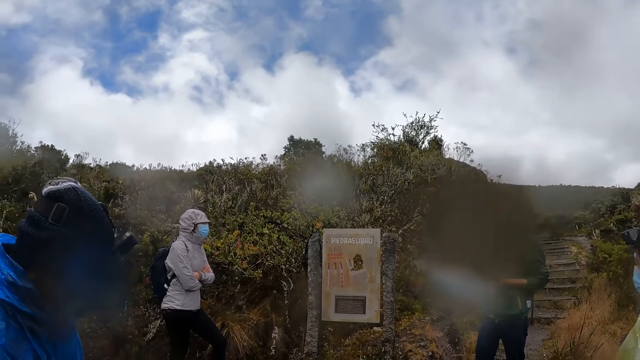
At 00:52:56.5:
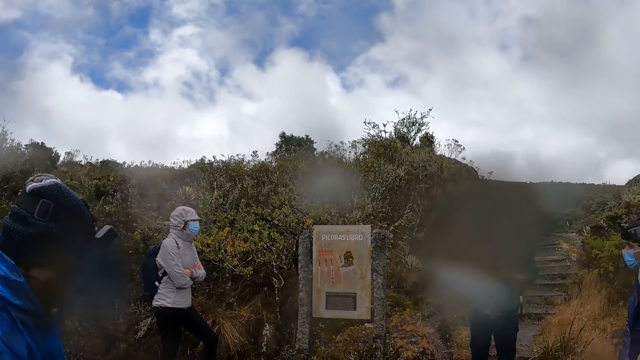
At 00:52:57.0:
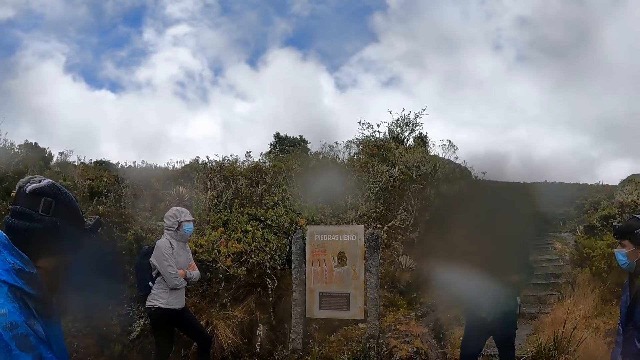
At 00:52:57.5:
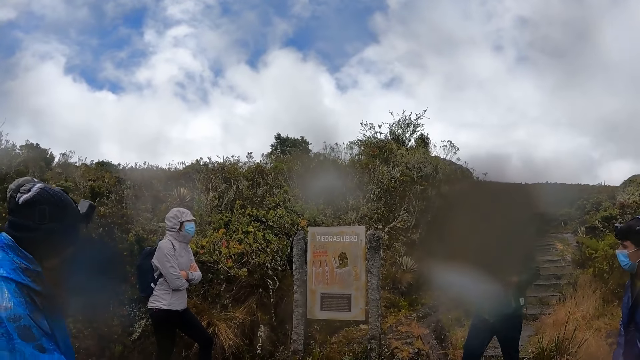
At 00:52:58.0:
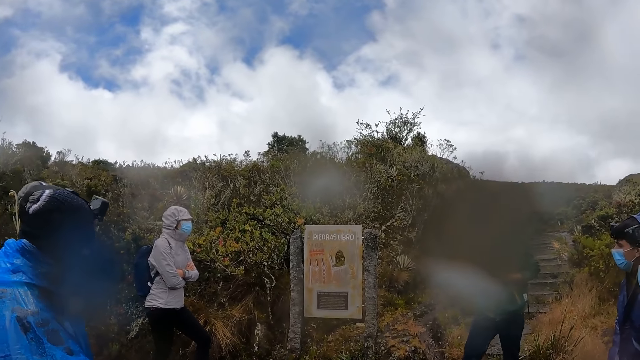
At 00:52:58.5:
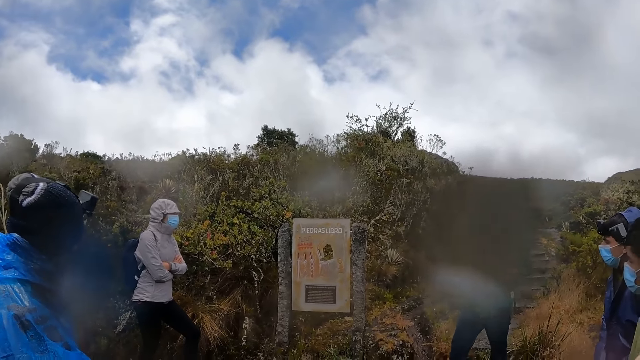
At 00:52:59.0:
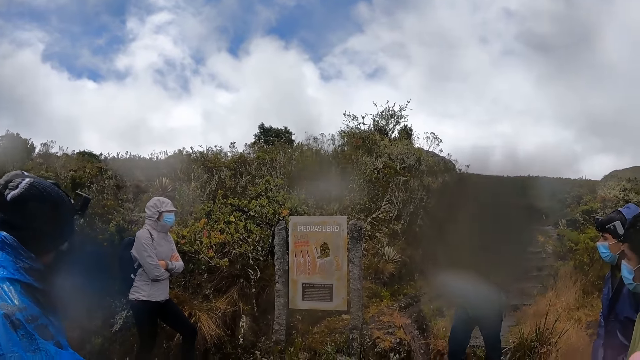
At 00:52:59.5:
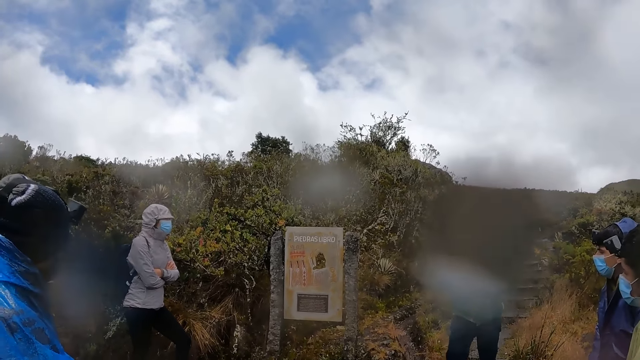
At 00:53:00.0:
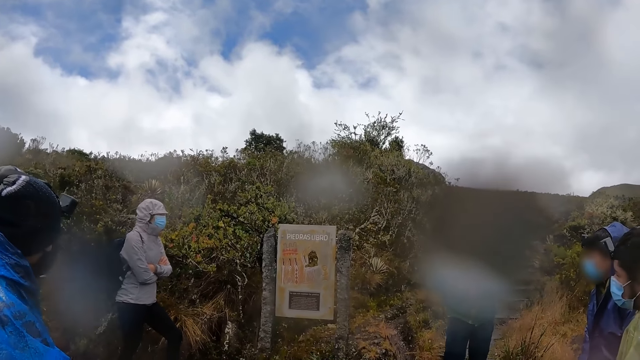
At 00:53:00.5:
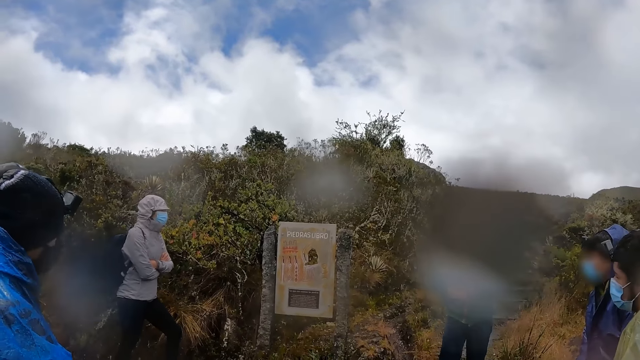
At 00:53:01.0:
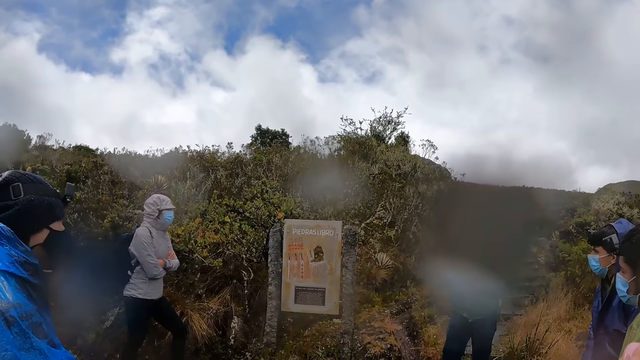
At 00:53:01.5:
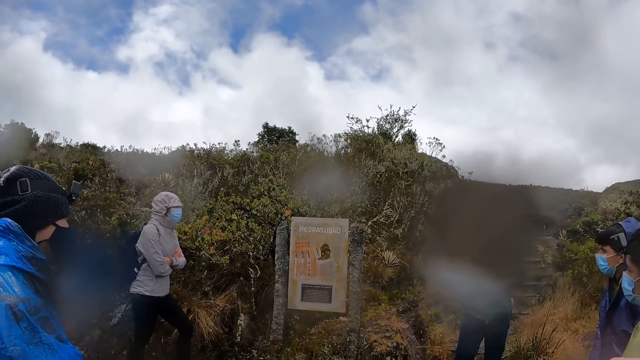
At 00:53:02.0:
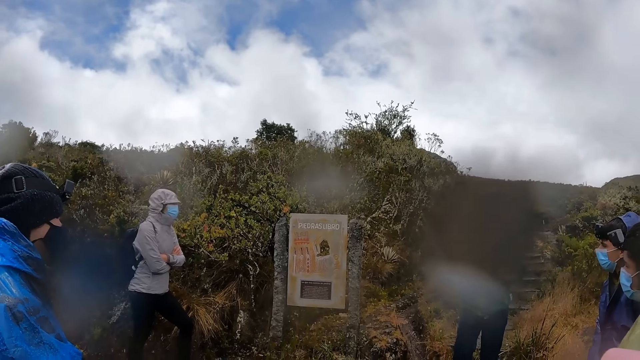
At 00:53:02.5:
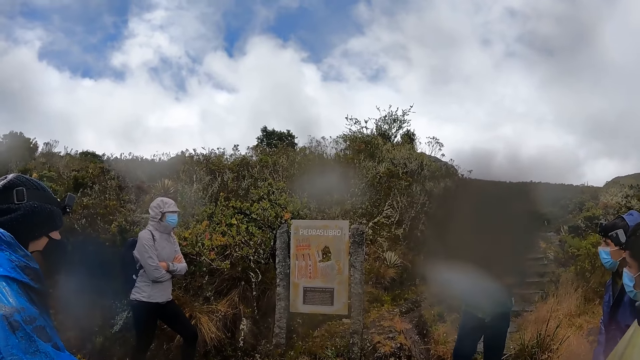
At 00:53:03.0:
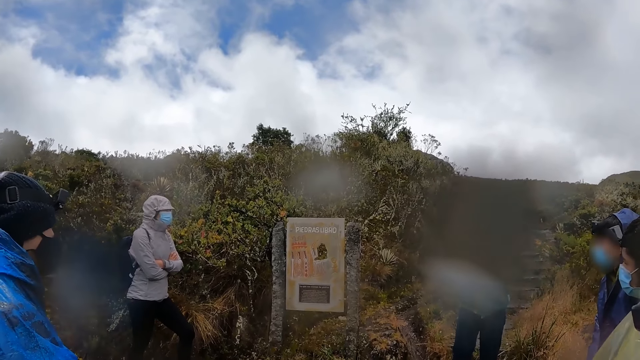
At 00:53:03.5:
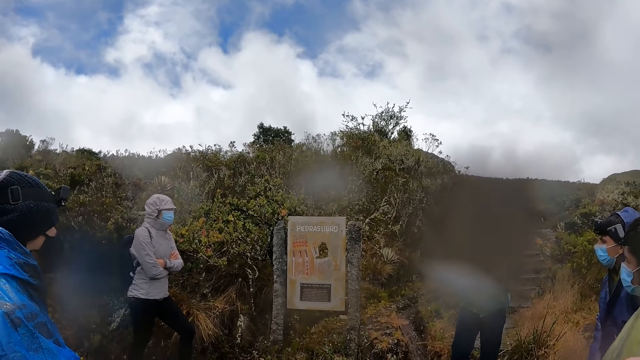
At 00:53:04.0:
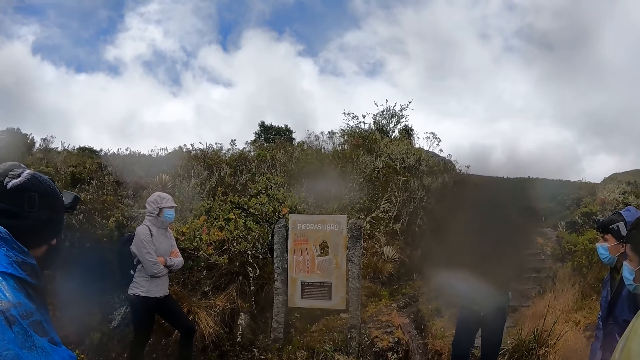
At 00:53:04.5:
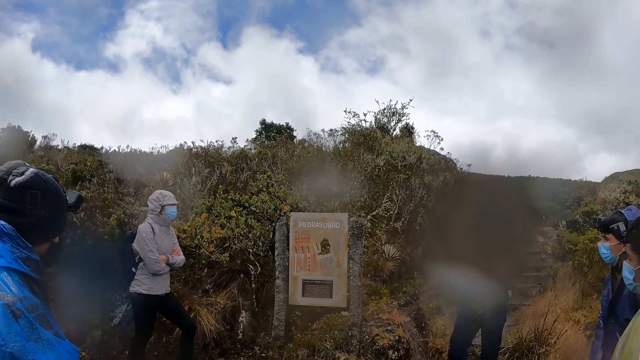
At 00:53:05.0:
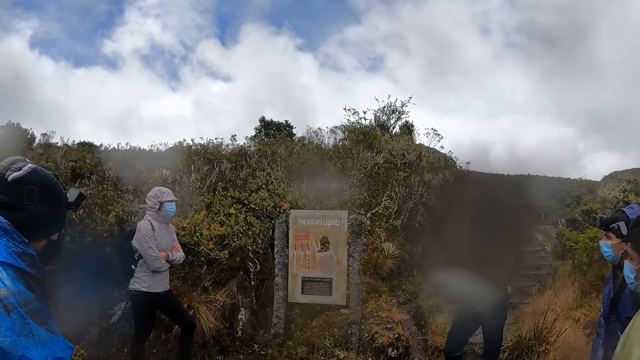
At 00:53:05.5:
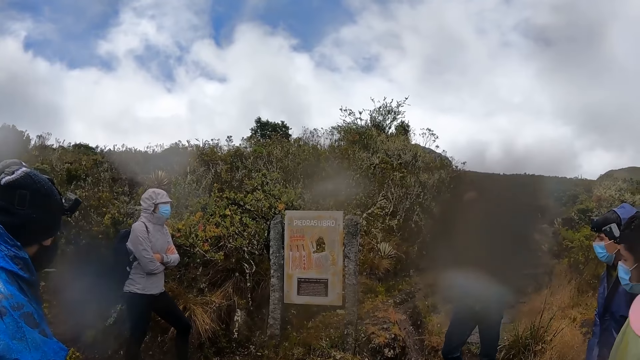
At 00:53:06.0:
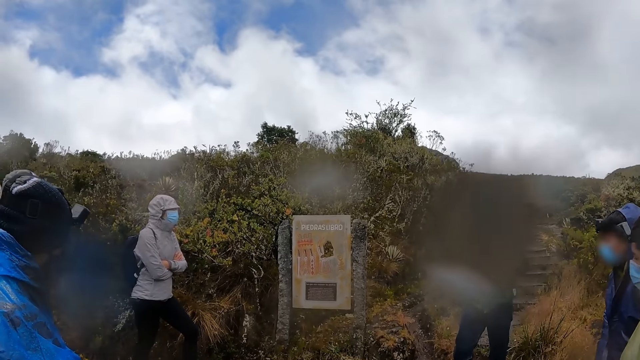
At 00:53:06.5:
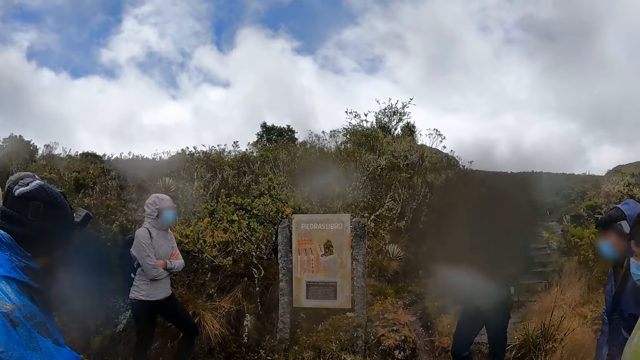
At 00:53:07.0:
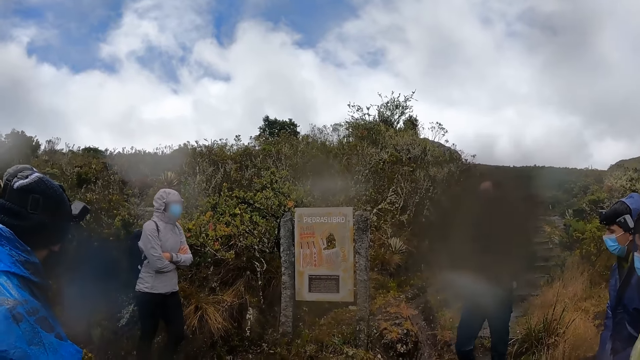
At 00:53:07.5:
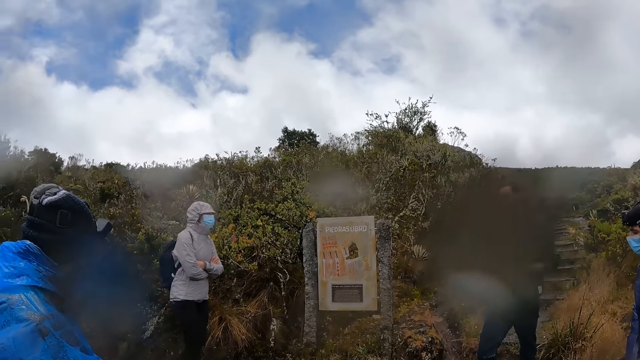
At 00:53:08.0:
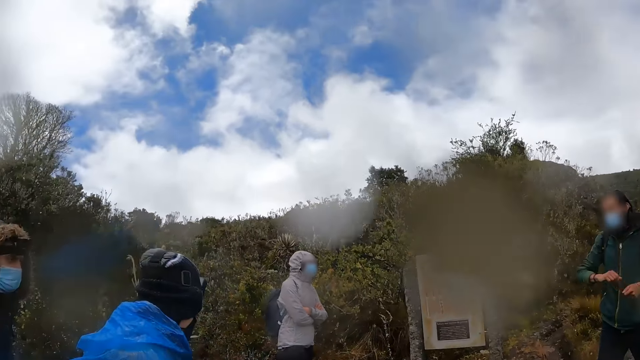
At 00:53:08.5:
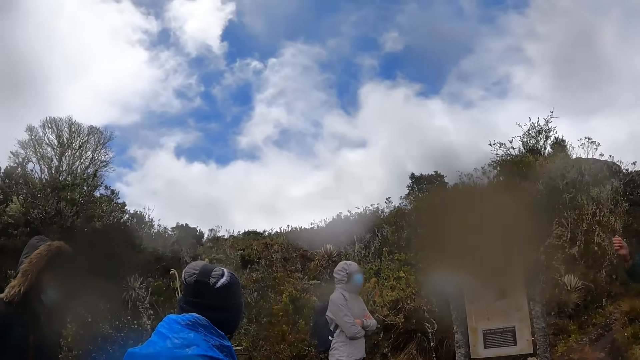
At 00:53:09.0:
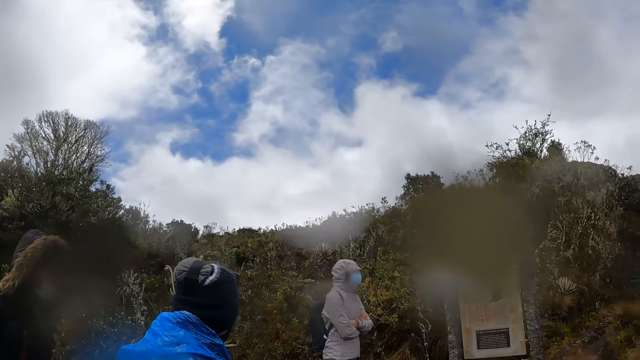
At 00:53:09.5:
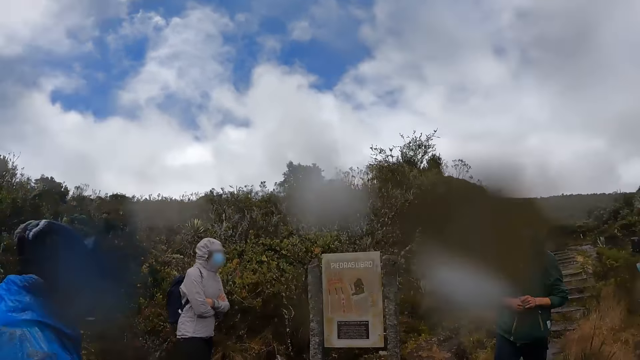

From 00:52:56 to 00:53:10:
A woman nods her head. A man nods his head. Another man interacts with the team.

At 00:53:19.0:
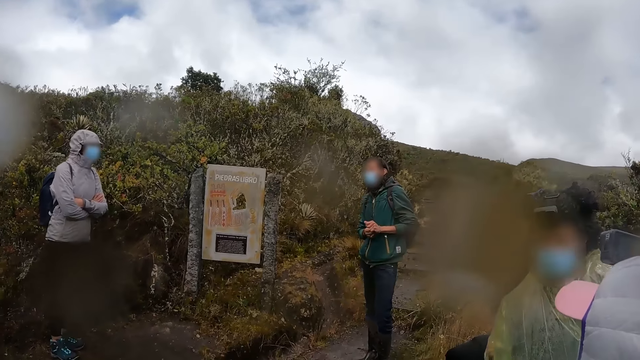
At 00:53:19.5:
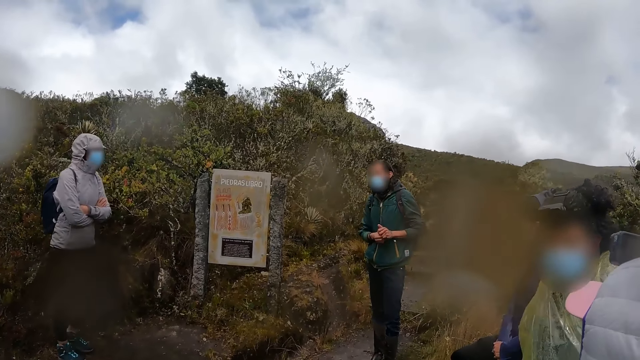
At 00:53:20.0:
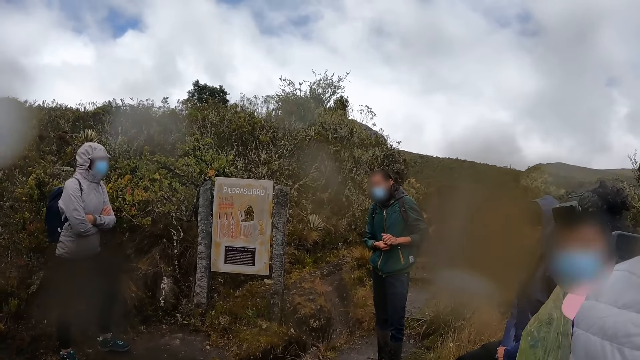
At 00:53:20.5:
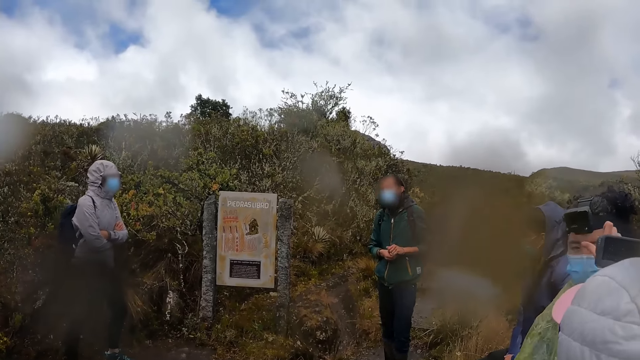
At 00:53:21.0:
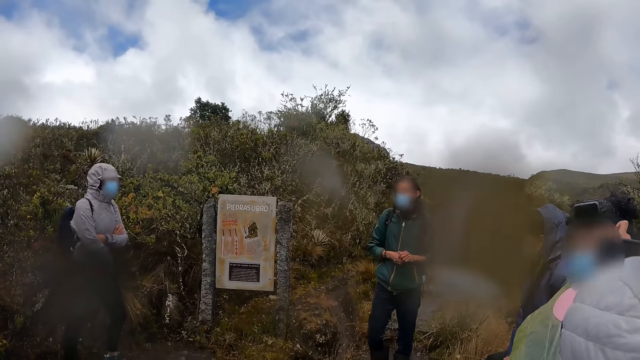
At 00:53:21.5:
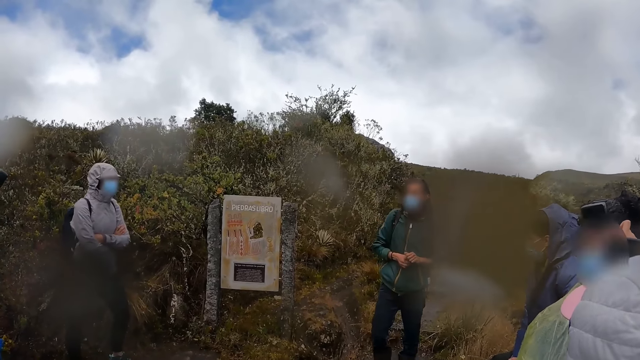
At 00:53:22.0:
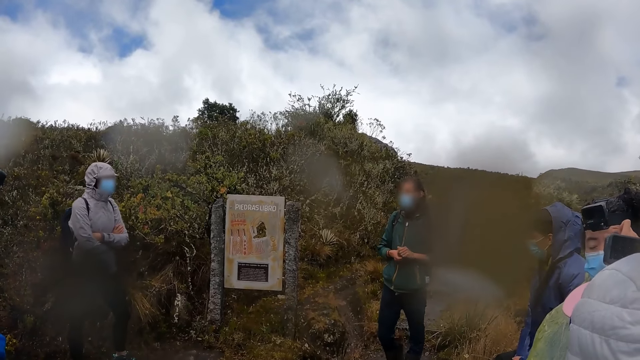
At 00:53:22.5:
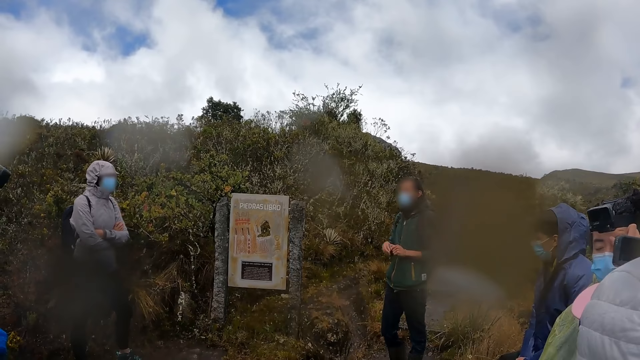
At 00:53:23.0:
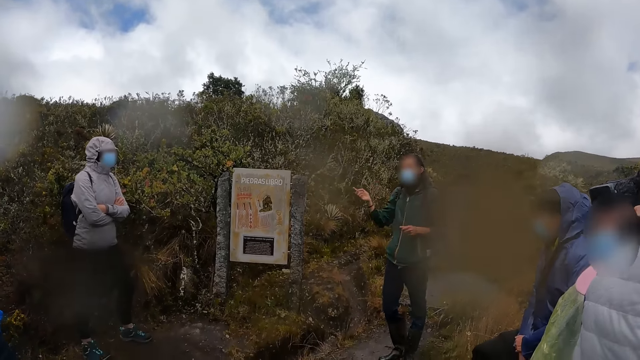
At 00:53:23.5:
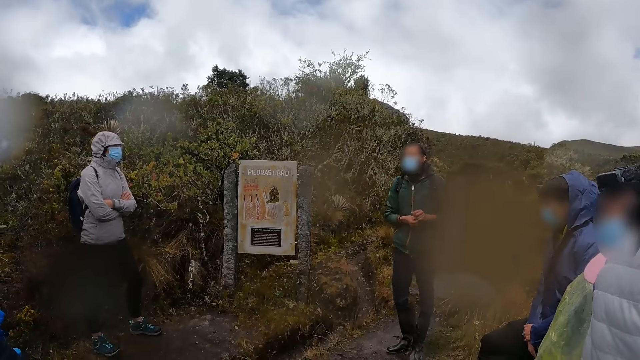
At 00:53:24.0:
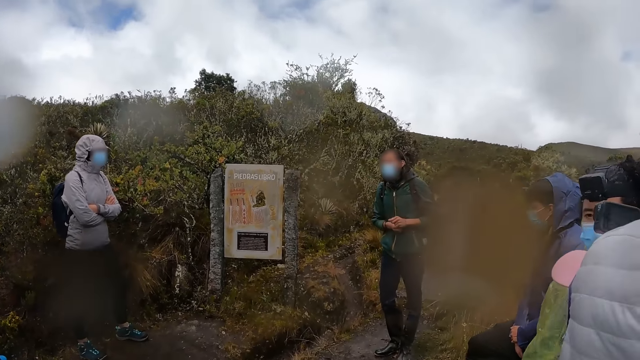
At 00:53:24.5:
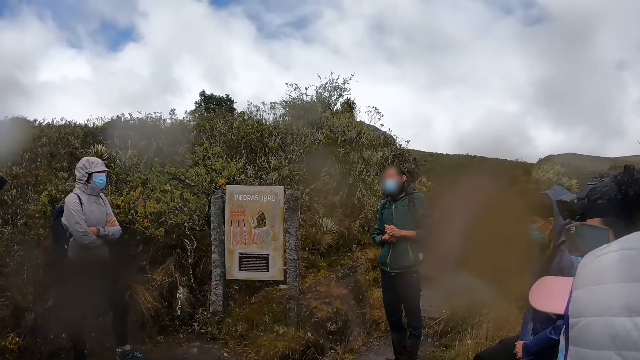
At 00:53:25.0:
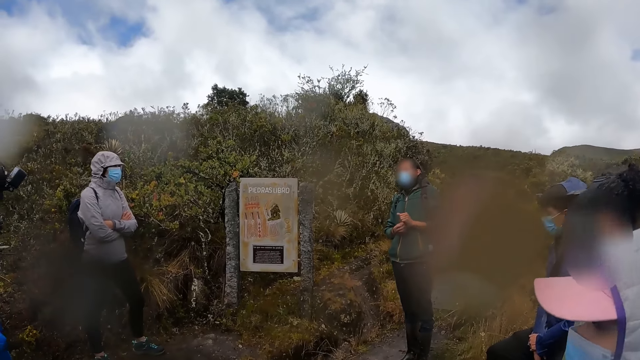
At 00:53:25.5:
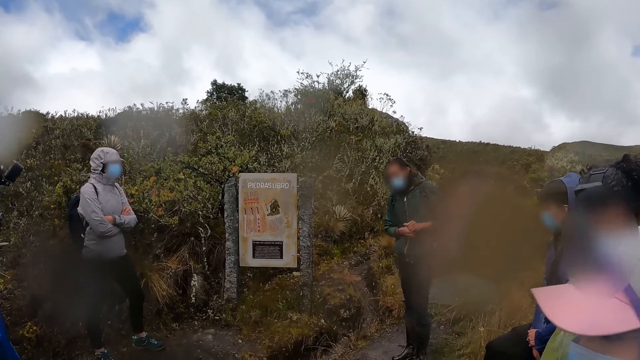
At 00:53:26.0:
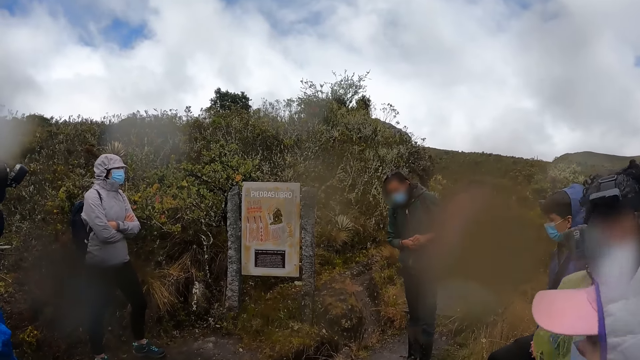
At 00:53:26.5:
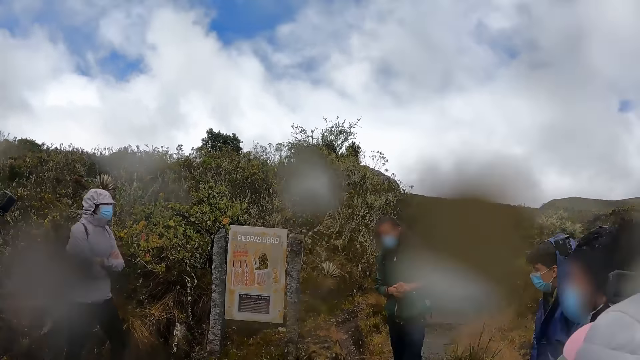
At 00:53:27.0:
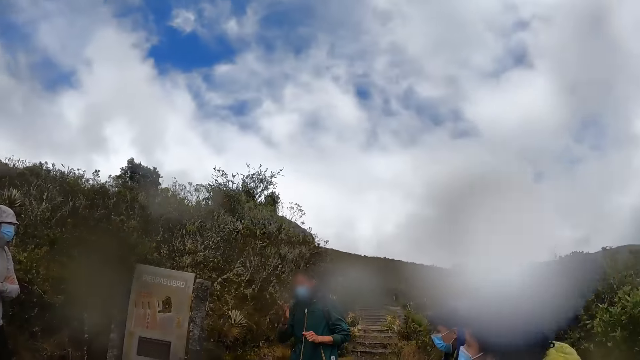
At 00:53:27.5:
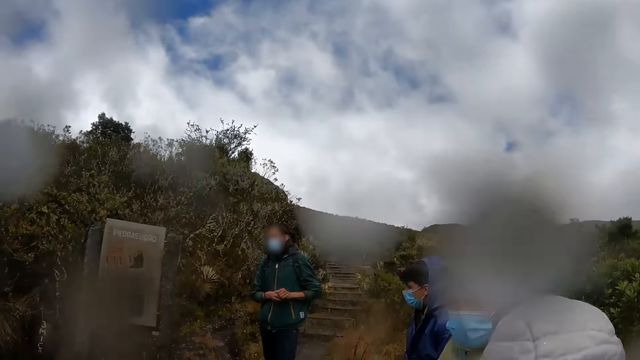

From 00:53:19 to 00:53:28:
A woman wipes the face of another woman. A man interacts with the team.
